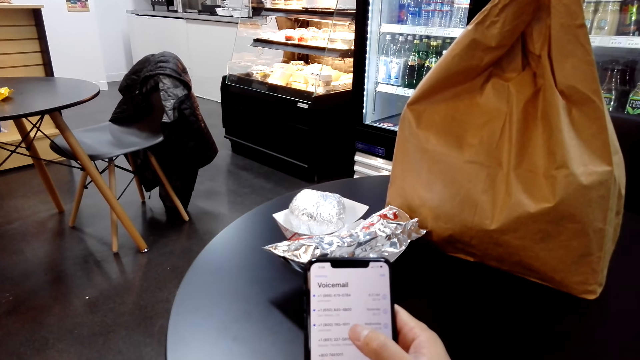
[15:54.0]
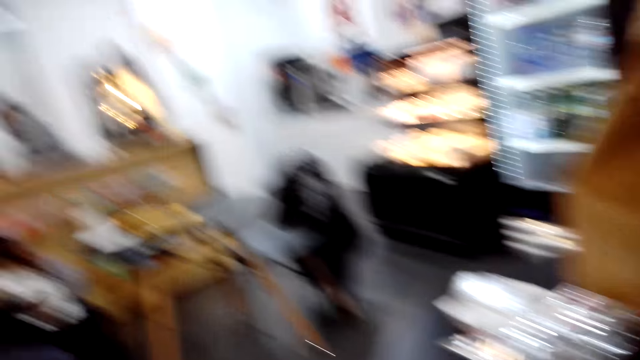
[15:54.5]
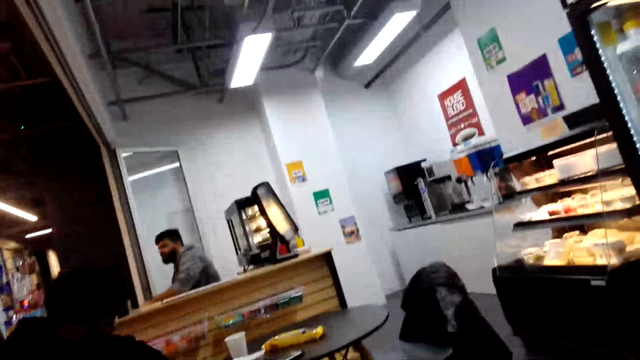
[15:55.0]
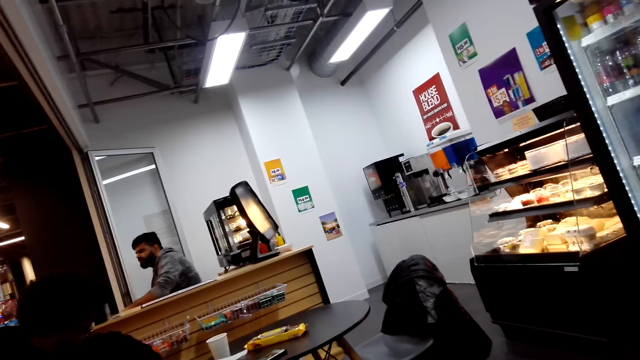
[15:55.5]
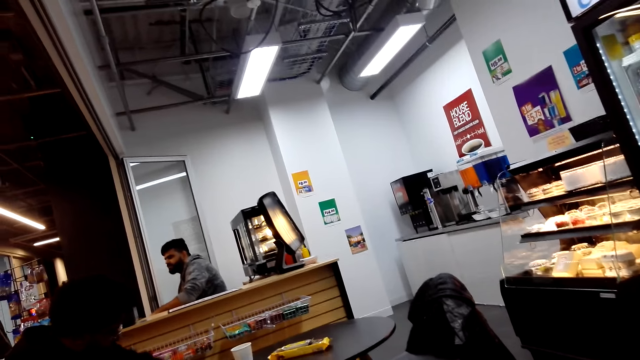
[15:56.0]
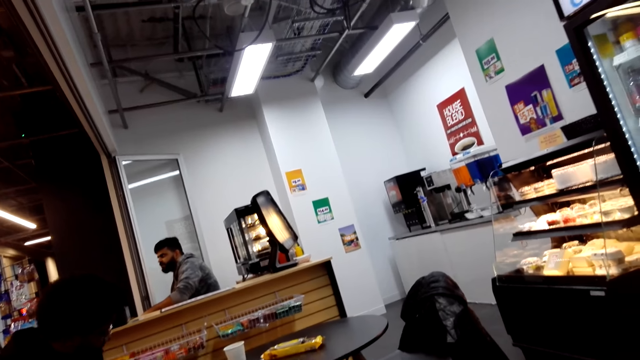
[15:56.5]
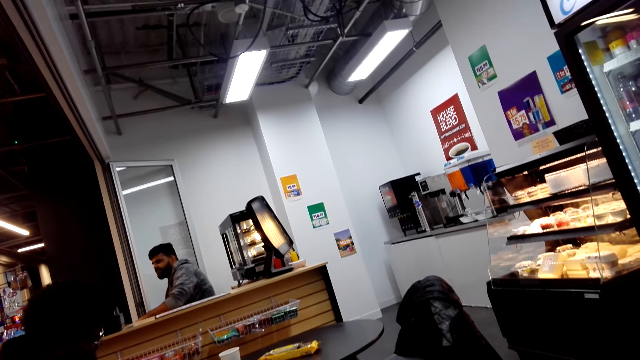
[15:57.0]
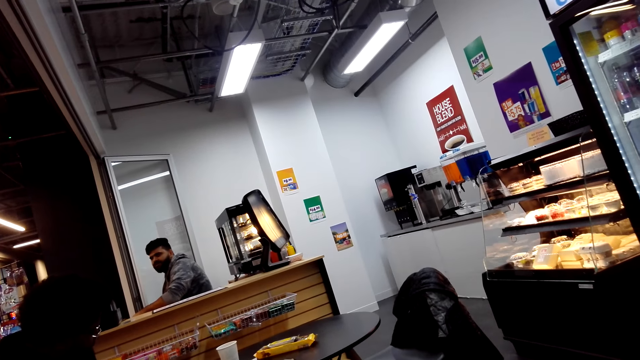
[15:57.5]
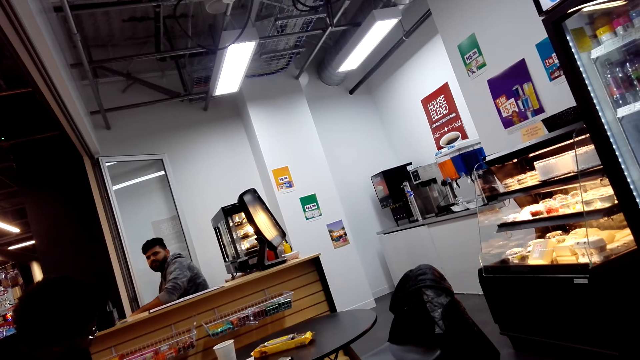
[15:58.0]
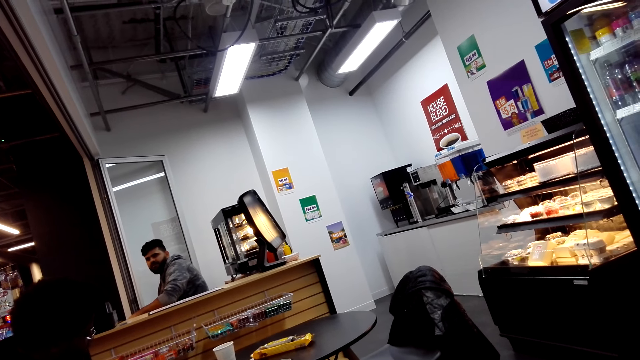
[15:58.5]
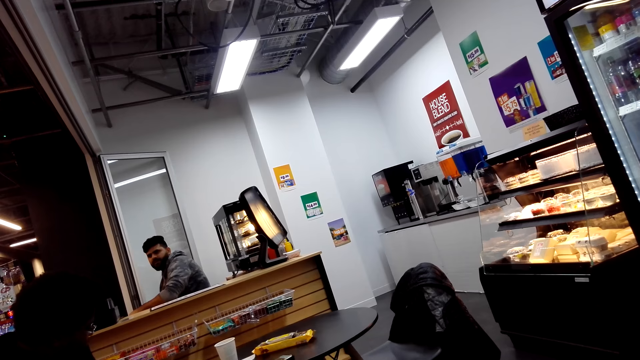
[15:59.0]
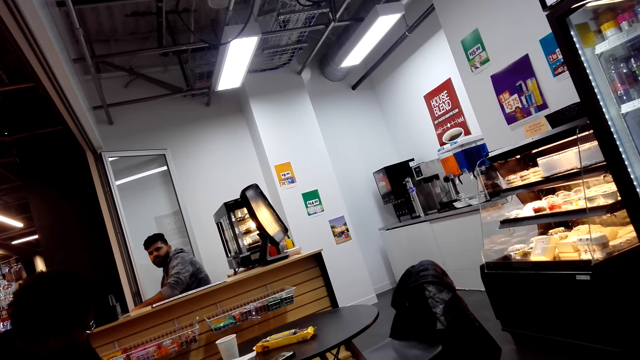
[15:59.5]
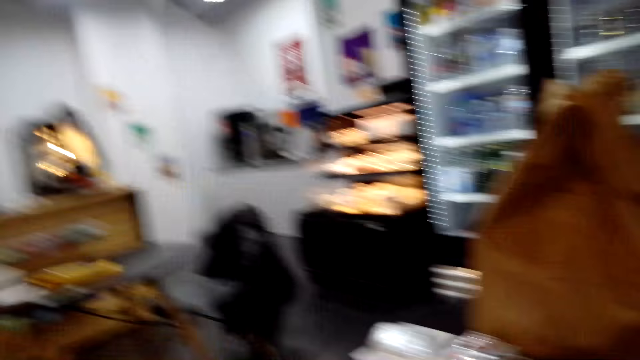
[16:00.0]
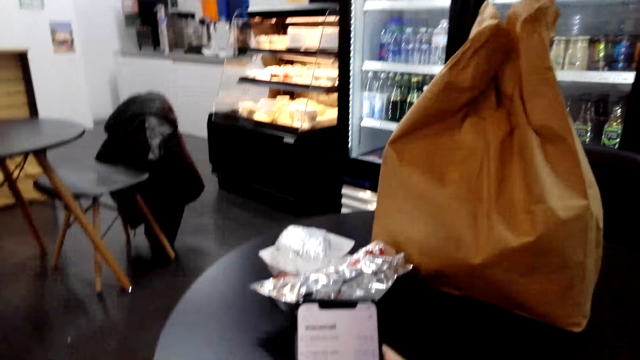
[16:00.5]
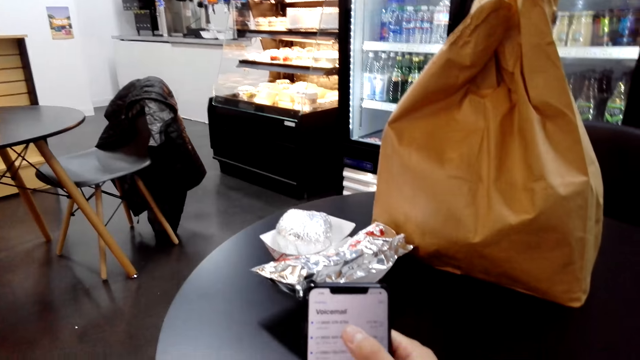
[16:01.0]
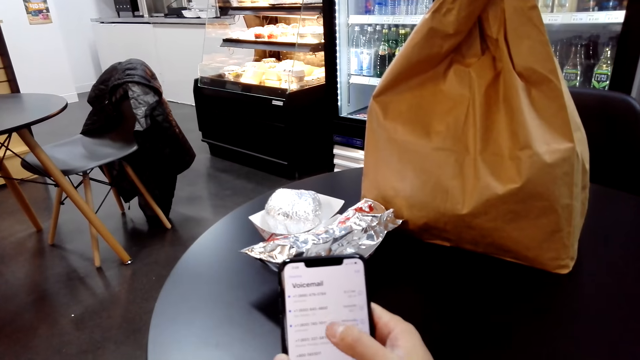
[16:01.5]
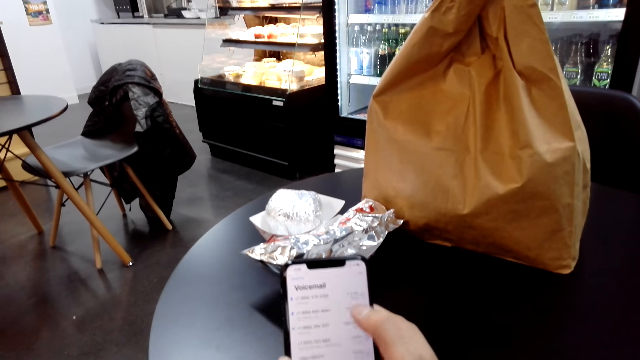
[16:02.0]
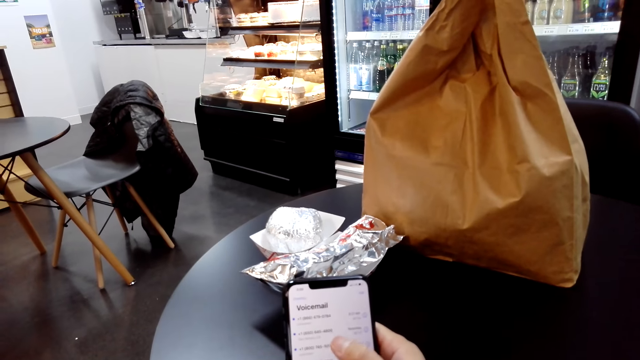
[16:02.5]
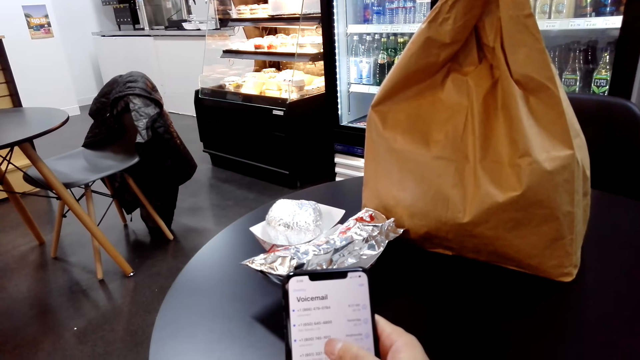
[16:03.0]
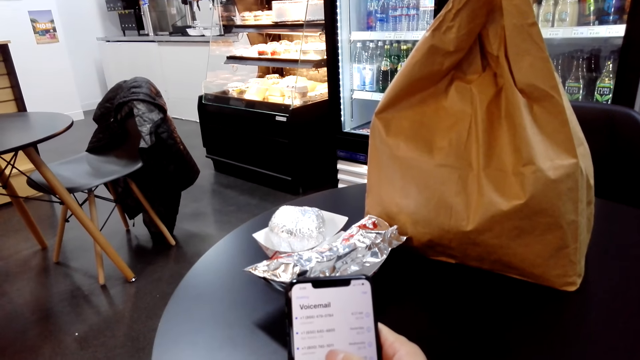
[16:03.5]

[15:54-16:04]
A man talks. The camera wearer talks while scrolling on a phone.

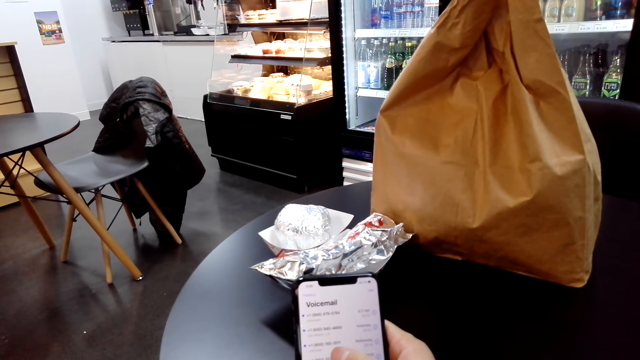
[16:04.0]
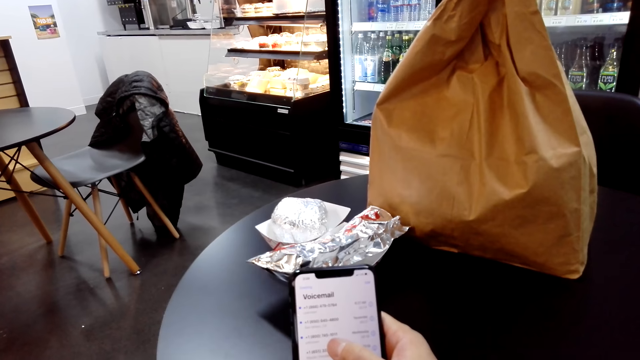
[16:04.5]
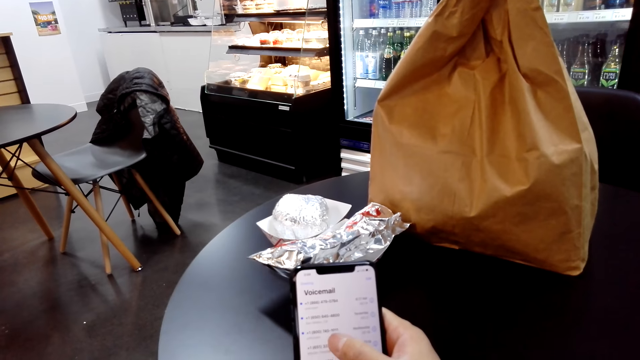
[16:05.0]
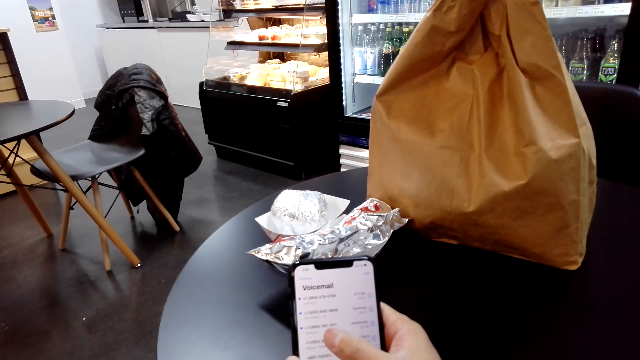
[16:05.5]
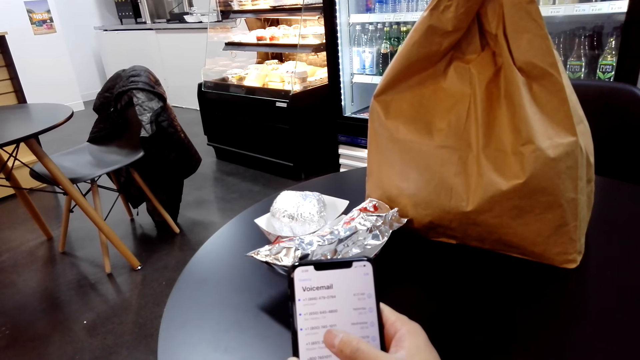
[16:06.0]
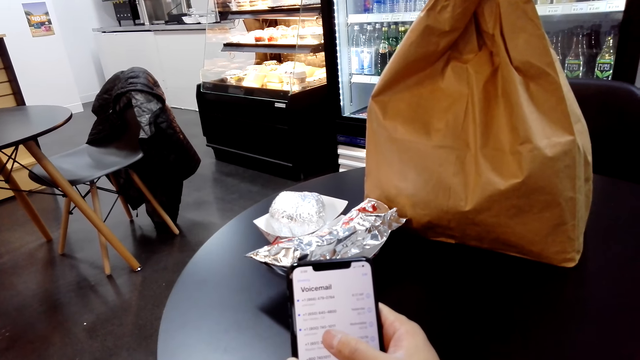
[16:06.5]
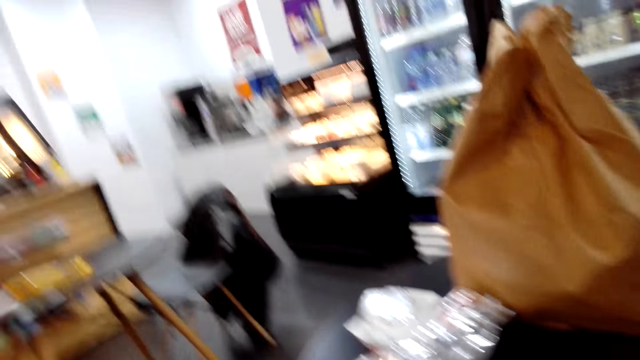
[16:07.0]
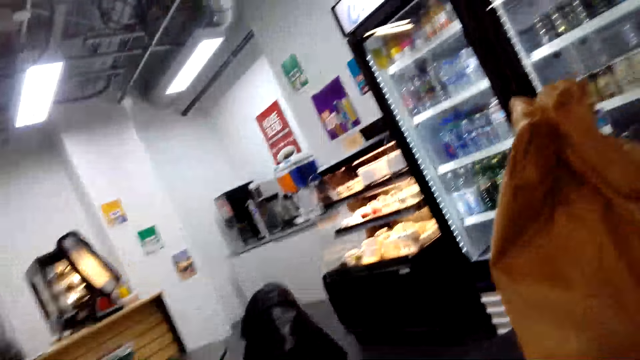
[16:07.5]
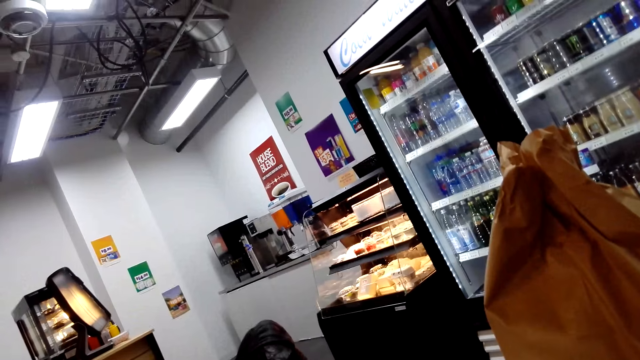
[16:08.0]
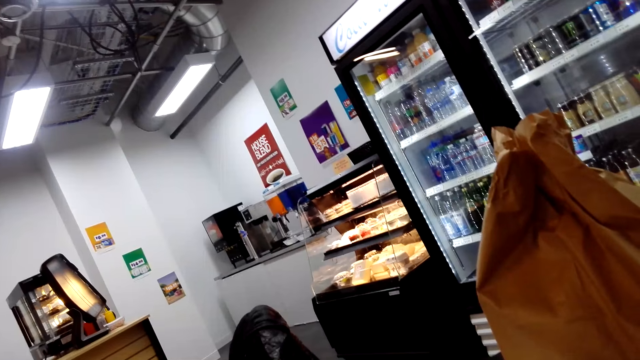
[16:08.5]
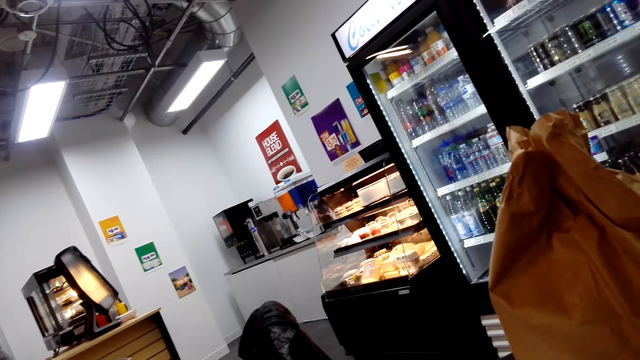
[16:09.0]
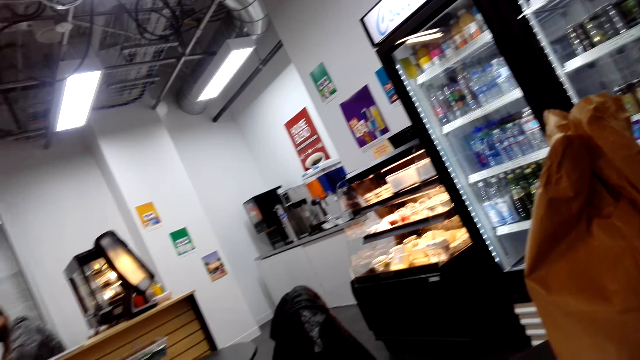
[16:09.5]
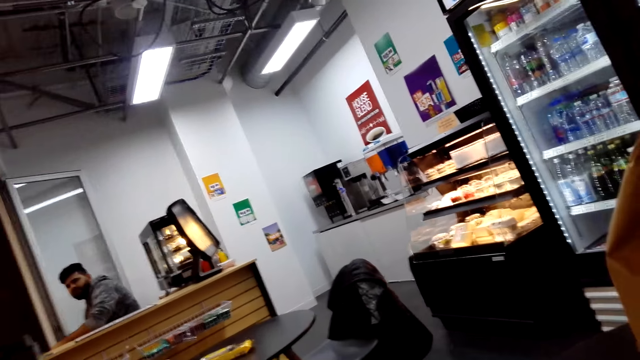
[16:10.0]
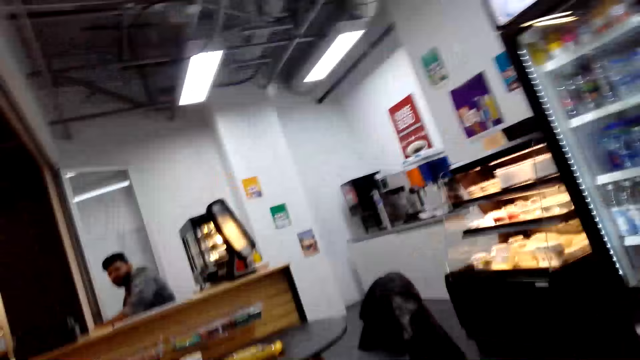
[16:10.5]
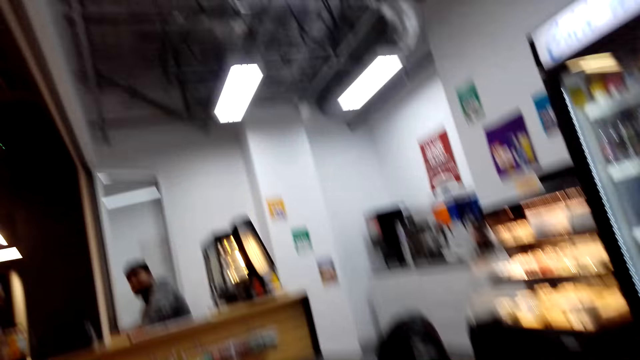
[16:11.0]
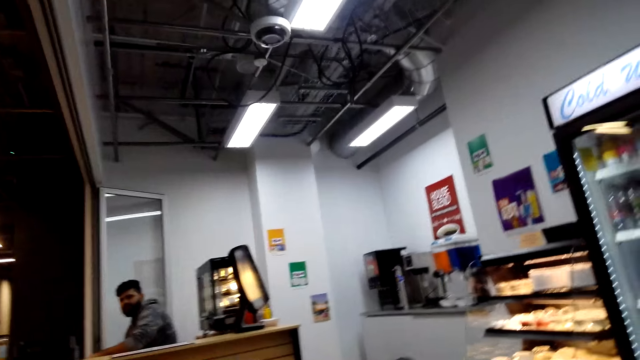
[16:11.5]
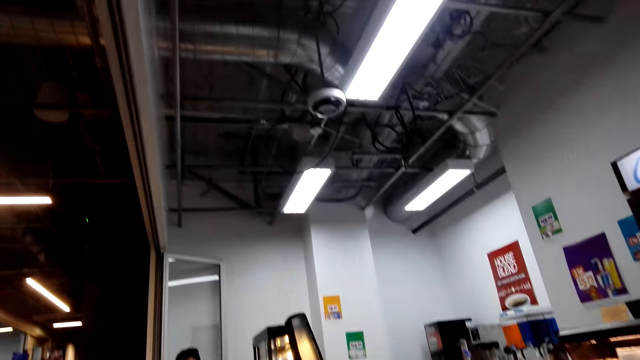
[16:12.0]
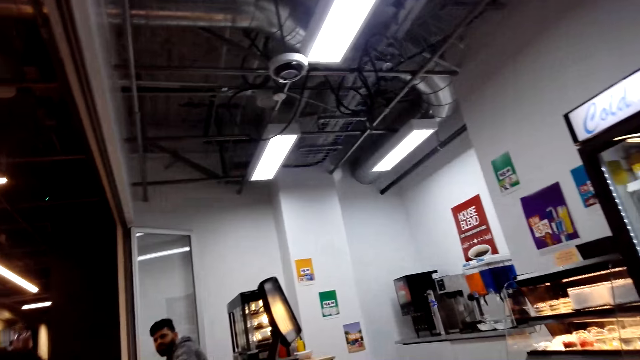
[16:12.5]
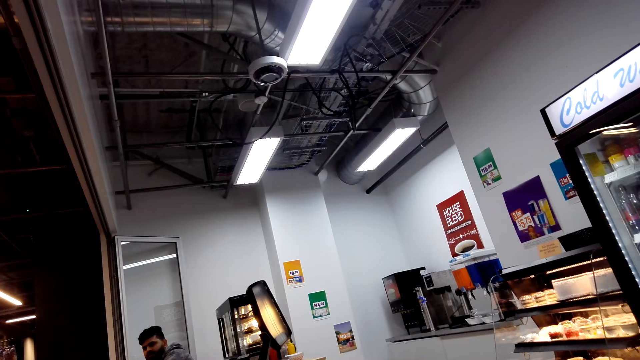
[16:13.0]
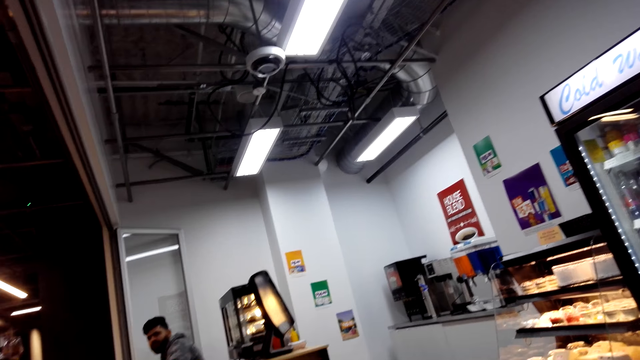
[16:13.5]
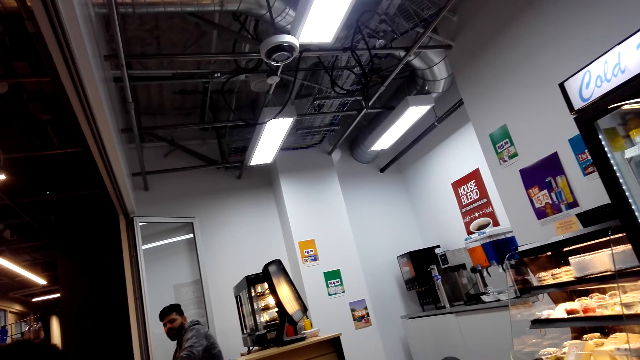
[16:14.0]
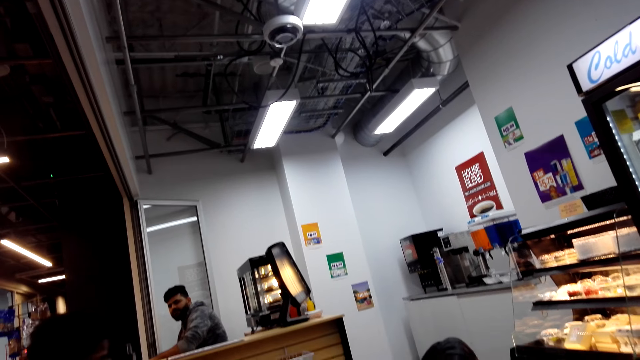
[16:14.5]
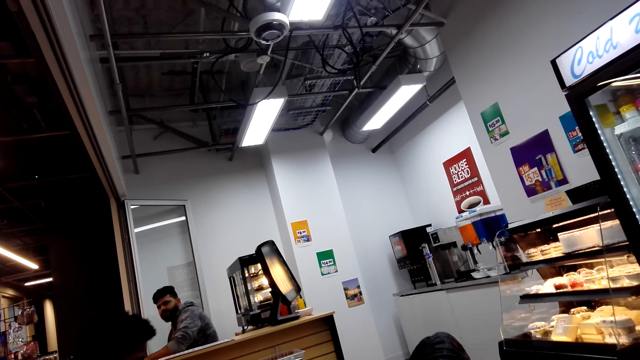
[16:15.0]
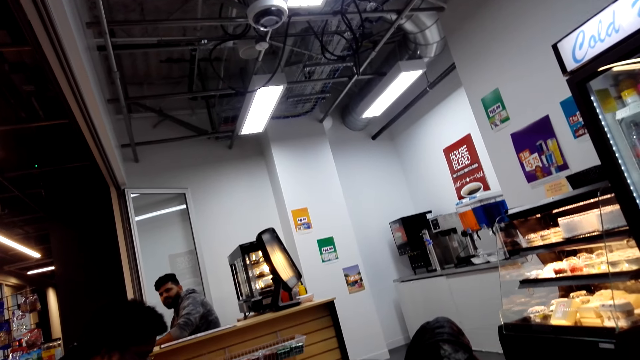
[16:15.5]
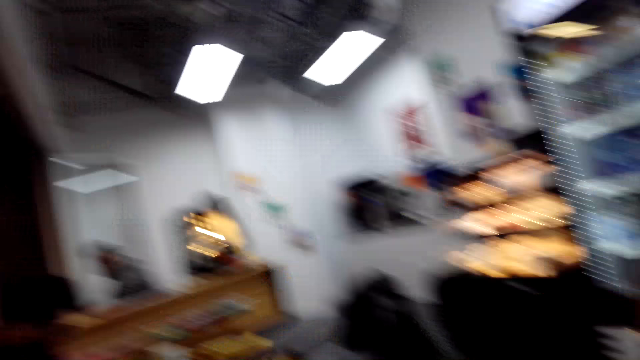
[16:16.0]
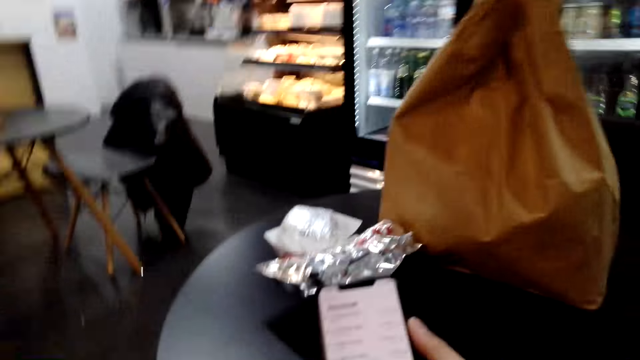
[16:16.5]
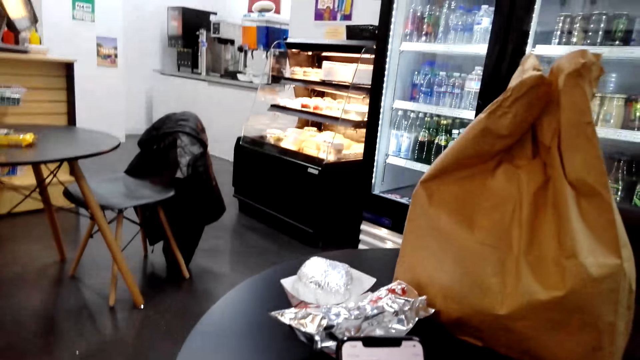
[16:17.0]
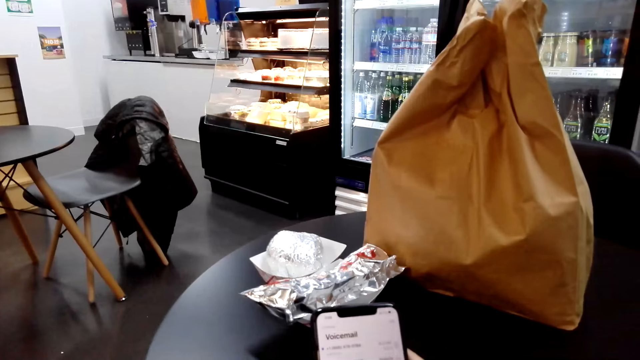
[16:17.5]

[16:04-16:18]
A man talks. The camera wearer talks while scrolling on a phone. The man talks.
